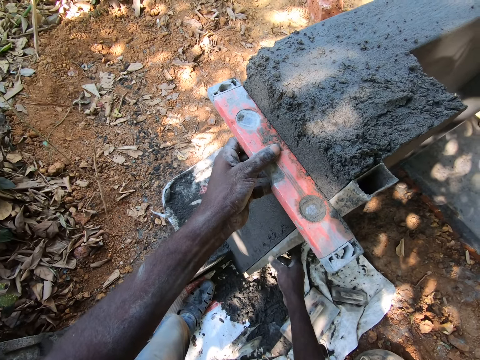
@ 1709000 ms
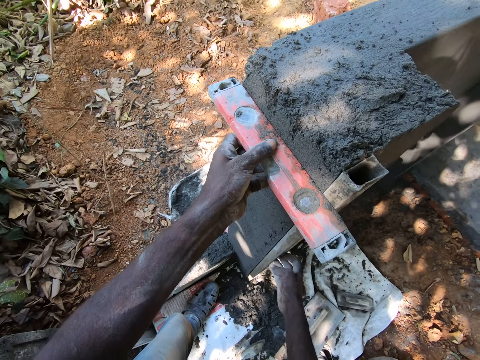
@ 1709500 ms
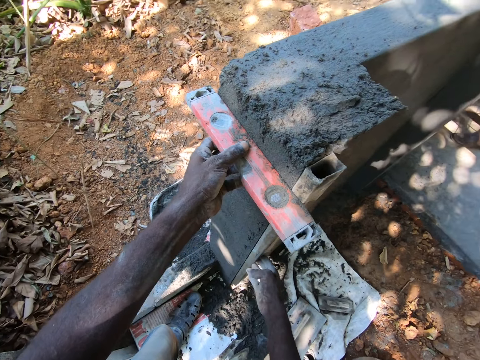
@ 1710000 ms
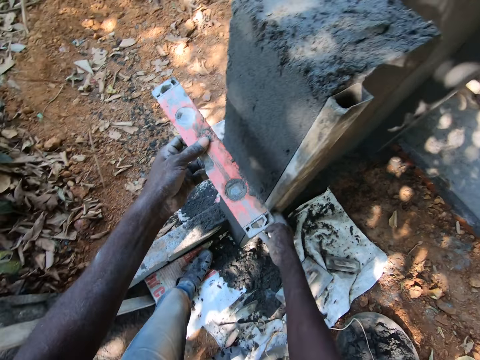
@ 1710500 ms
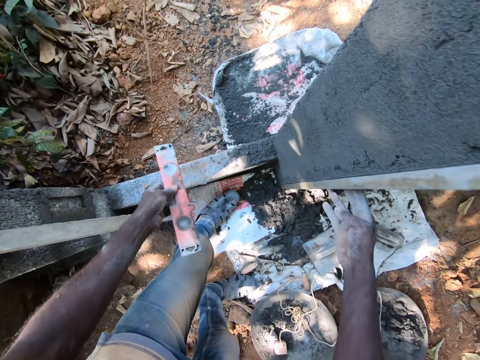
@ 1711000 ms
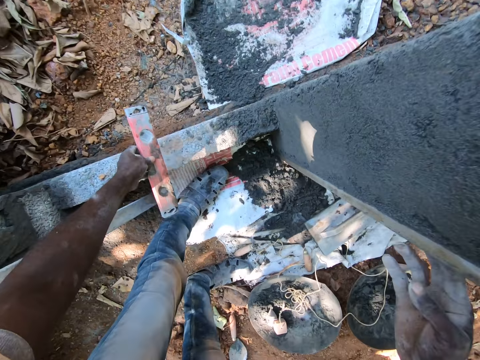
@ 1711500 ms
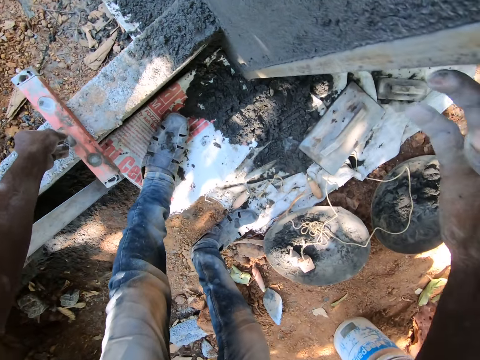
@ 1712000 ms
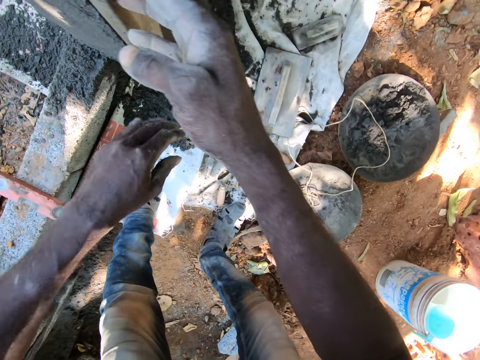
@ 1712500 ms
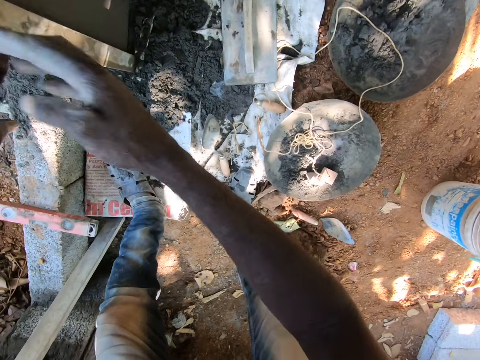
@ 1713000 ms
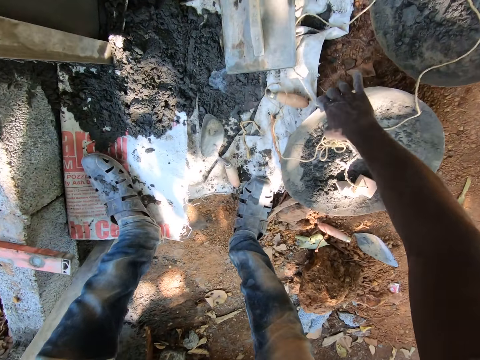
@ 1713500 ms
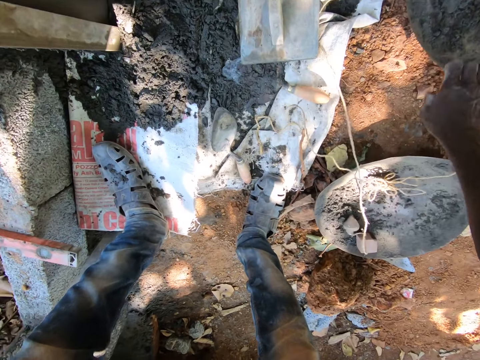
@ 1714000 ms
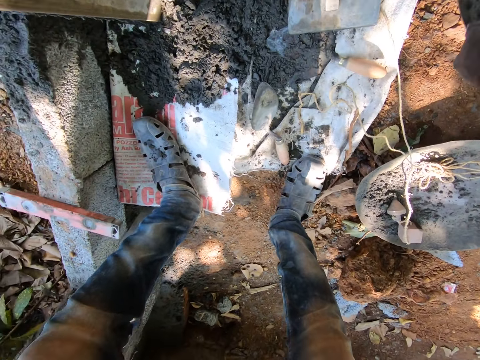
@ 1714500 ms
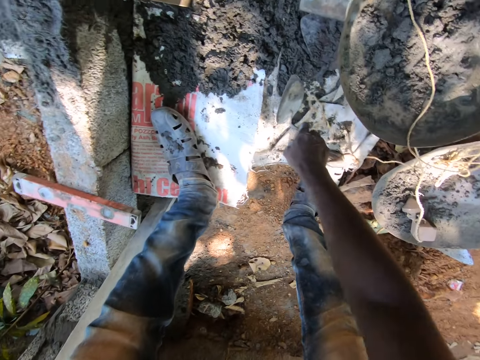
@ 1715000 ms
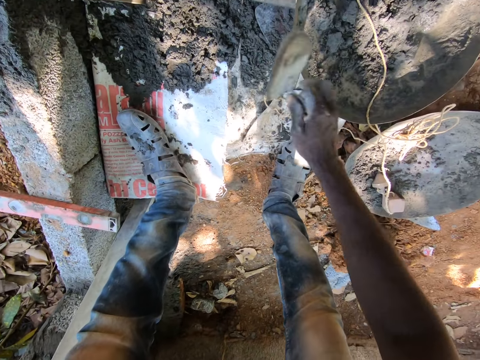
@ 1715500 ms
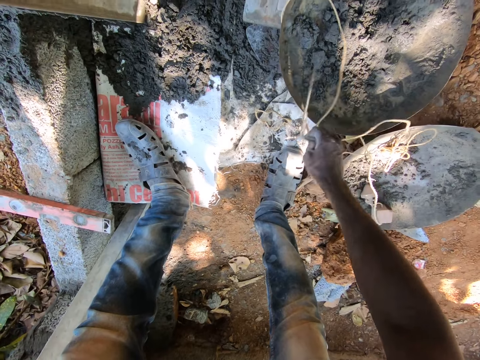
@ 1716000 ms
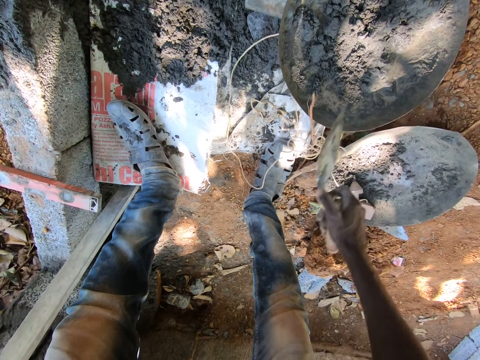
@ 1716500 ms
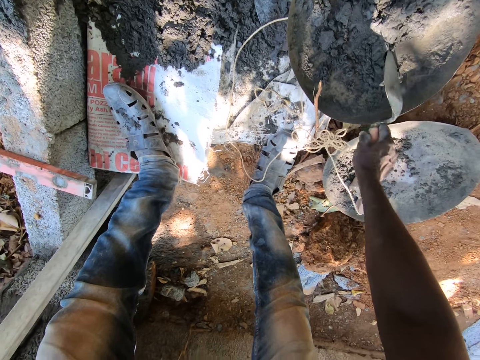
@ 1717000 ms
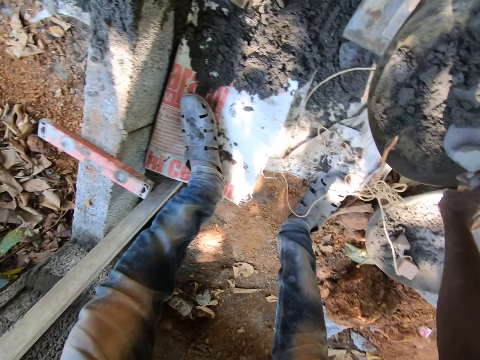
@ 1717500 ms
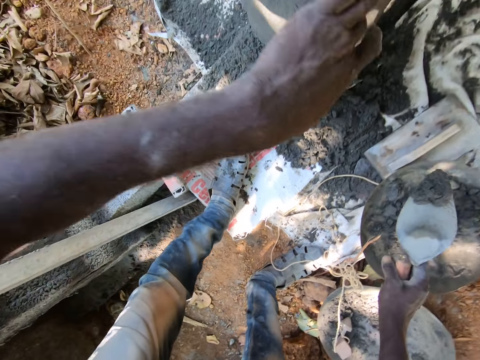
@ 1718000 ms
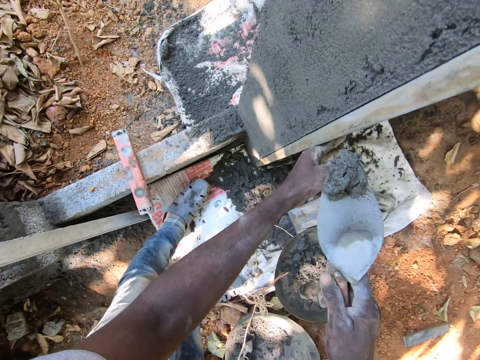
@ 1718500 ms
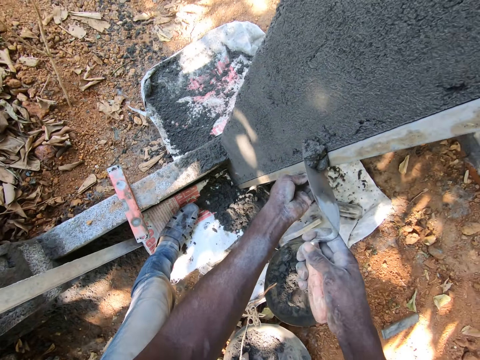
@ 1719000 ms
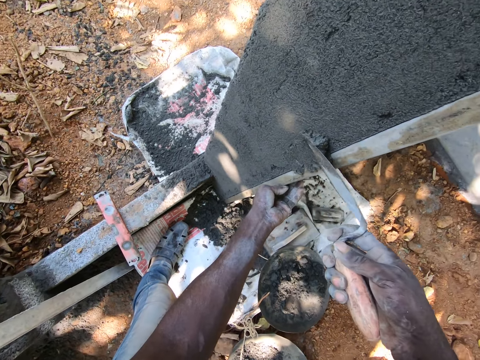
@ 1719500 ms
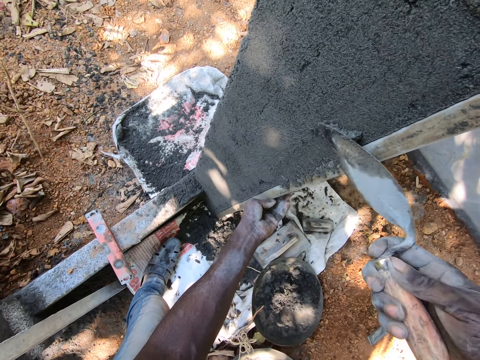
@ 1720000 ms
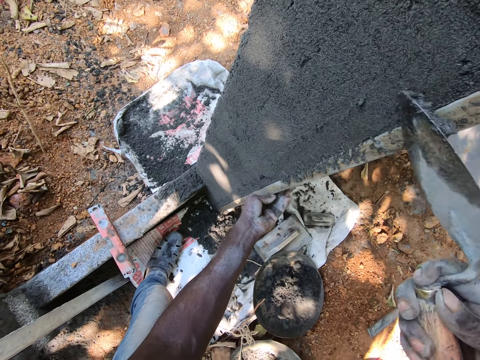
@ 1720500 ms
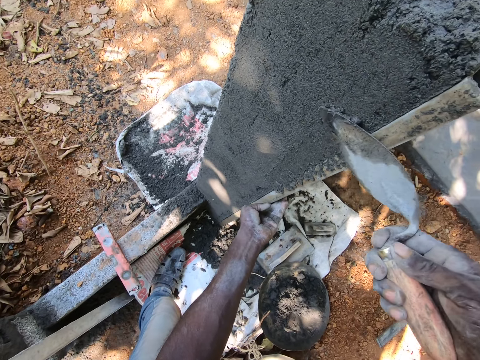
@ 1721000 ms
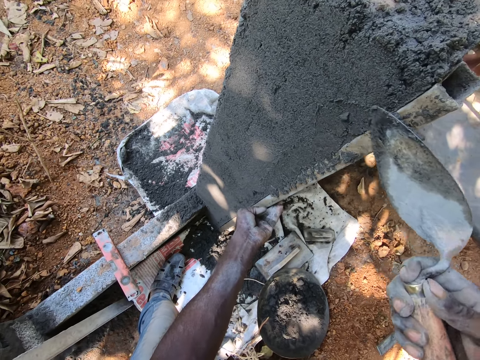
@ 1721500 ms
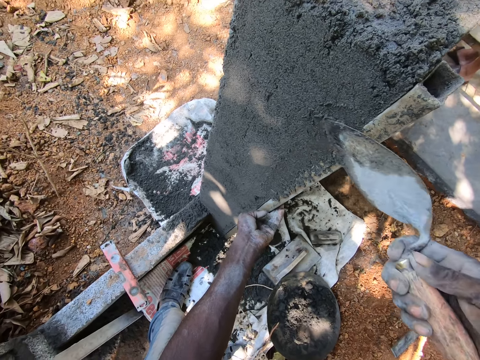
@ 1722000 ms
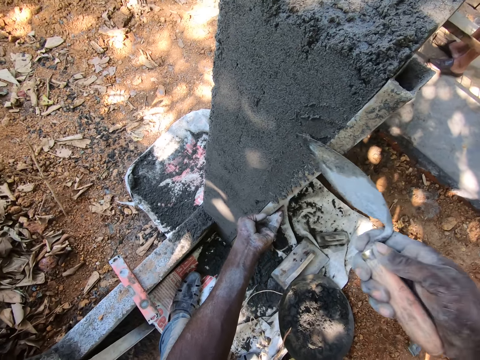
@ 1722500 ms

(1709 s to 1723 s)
The camera wearer places the plumb on a fence with his left hand. He holds the corner profile with his left hand. He adjusts a head pan on the ground with his right hand. He adjusts the head pan again. He picks up the trowel from the cement sack with his right hand. He removes a rope from the head pans with his right hand. He drops the rope on the cement sack with his right hand. He scoops sand from the head pan with the trowel in his right hand. He plasters the wall with the sand on the trowel in his right hand.

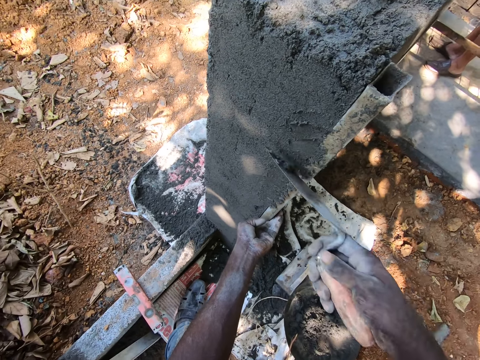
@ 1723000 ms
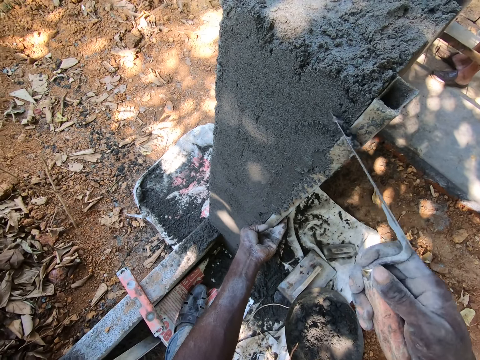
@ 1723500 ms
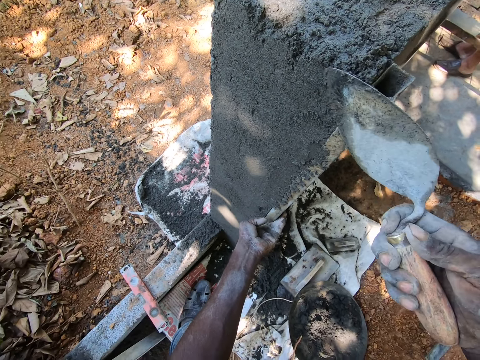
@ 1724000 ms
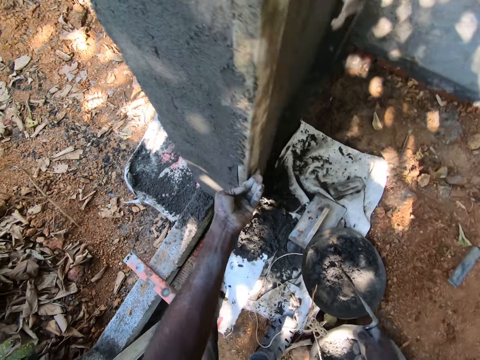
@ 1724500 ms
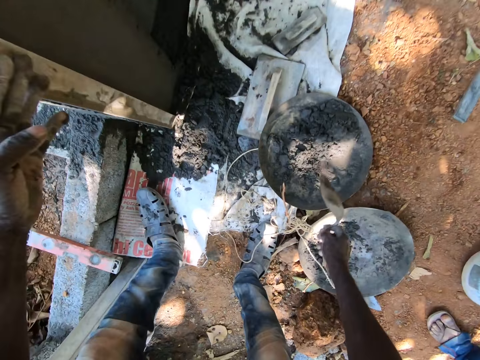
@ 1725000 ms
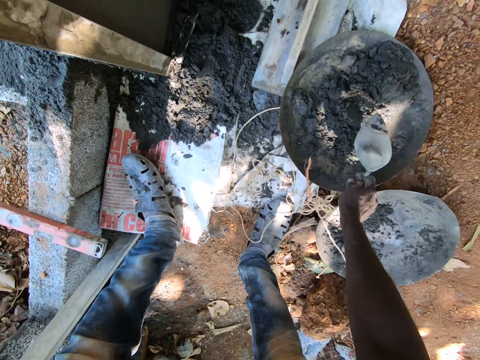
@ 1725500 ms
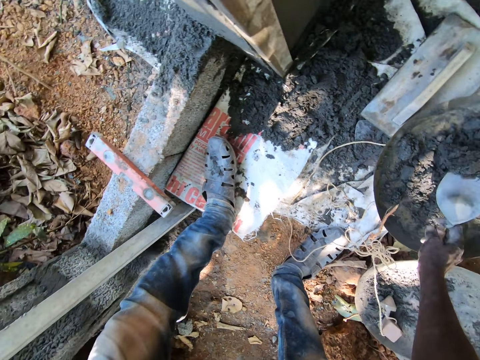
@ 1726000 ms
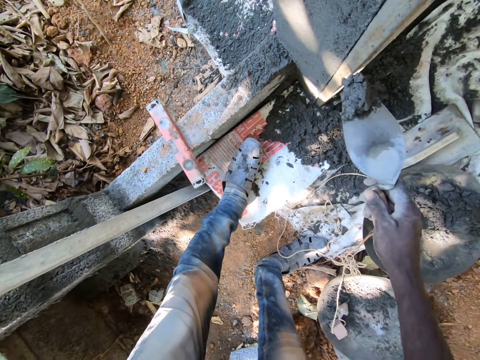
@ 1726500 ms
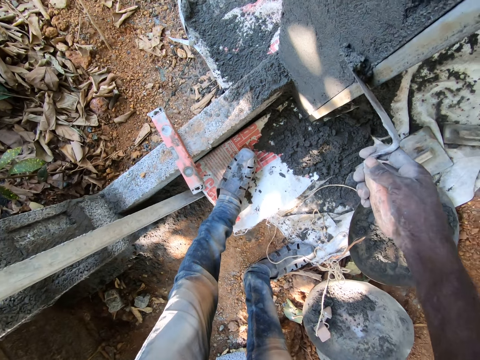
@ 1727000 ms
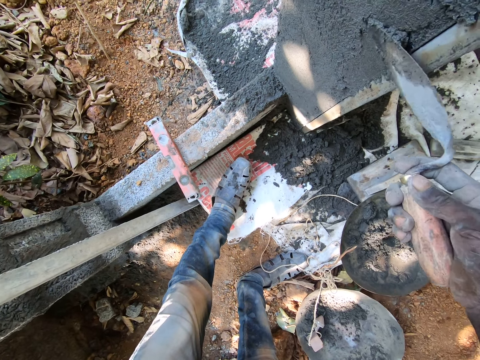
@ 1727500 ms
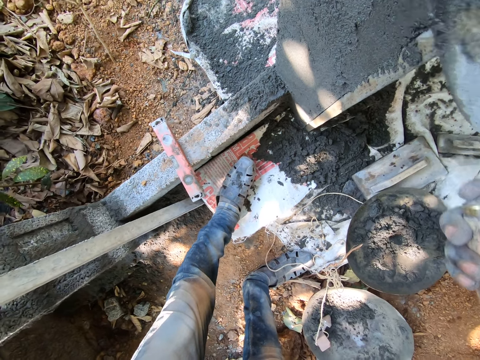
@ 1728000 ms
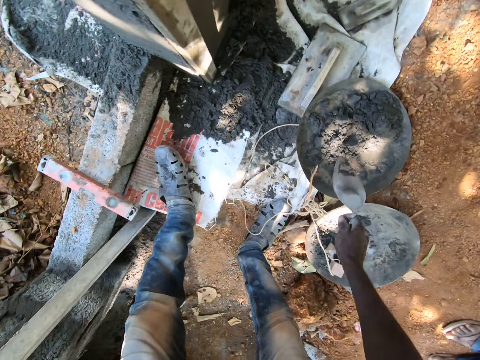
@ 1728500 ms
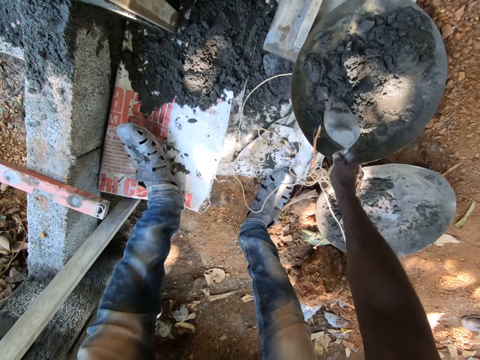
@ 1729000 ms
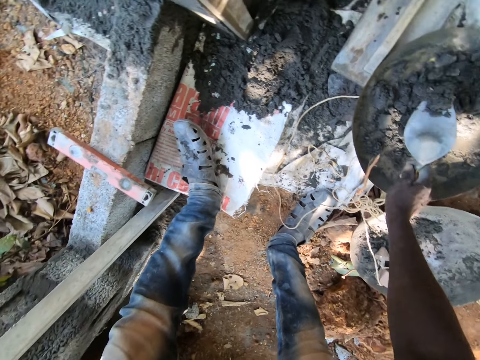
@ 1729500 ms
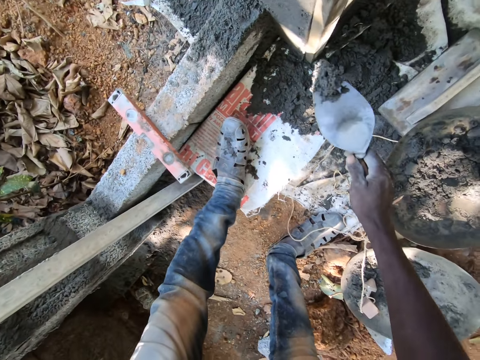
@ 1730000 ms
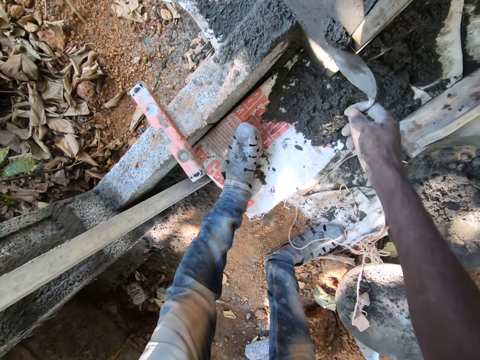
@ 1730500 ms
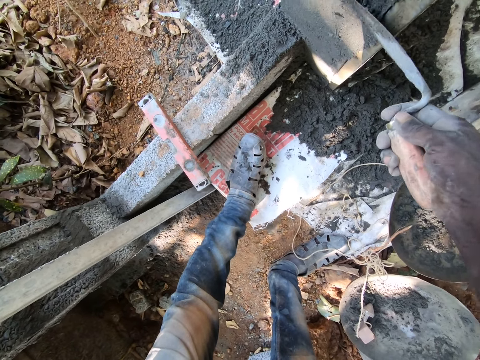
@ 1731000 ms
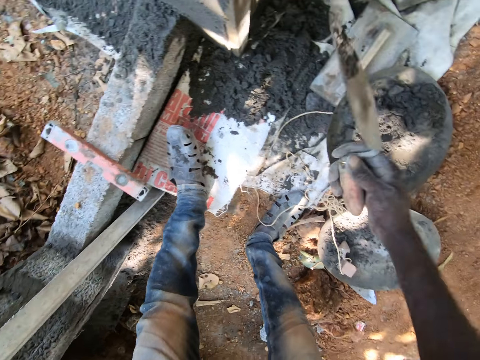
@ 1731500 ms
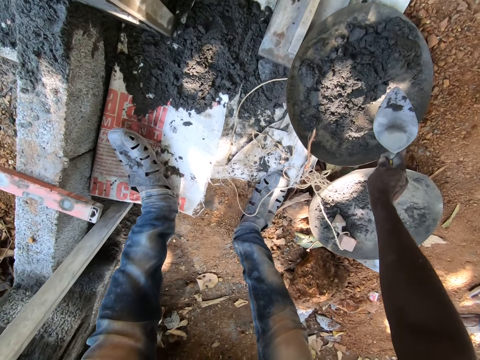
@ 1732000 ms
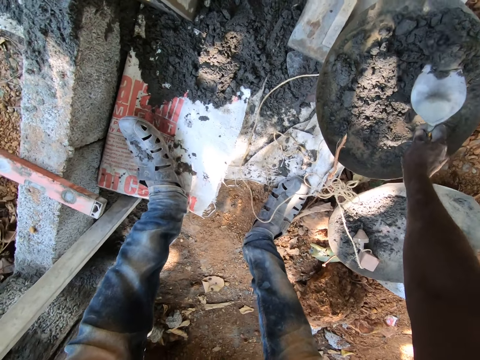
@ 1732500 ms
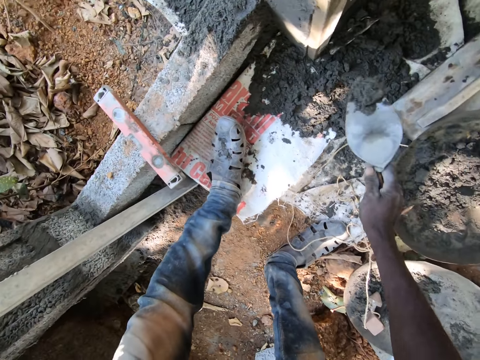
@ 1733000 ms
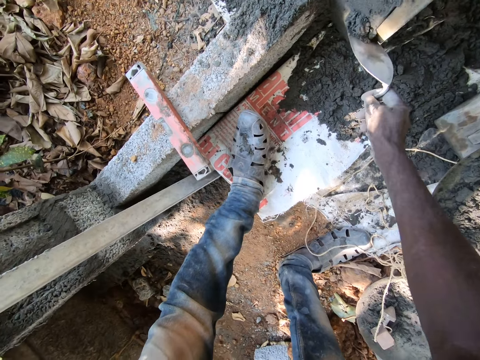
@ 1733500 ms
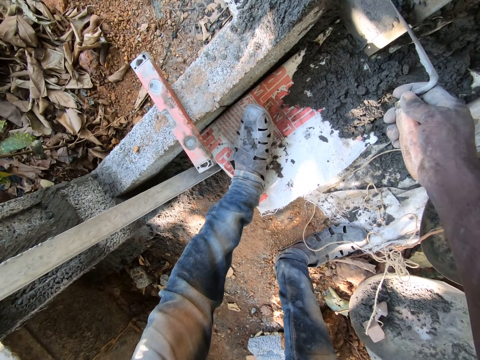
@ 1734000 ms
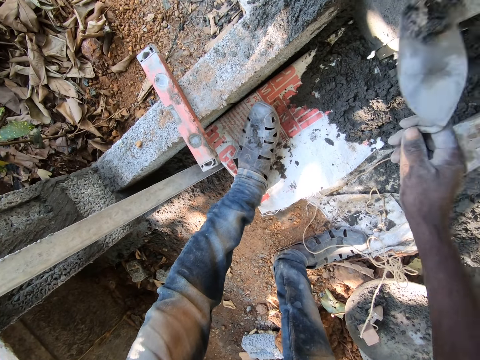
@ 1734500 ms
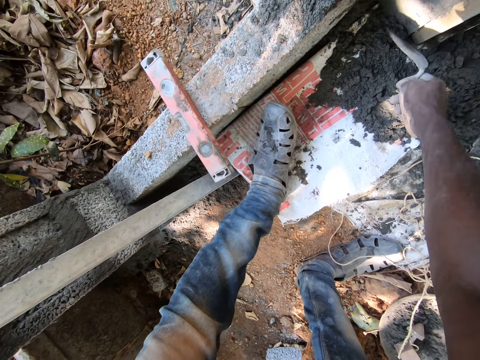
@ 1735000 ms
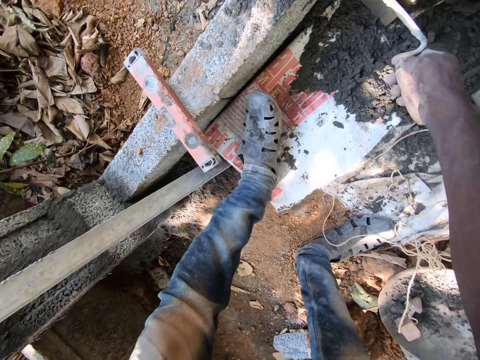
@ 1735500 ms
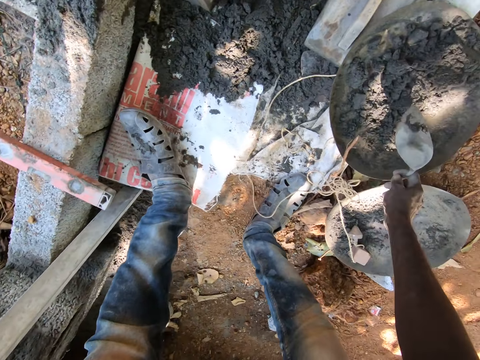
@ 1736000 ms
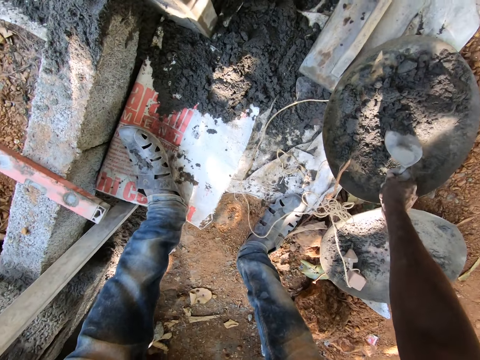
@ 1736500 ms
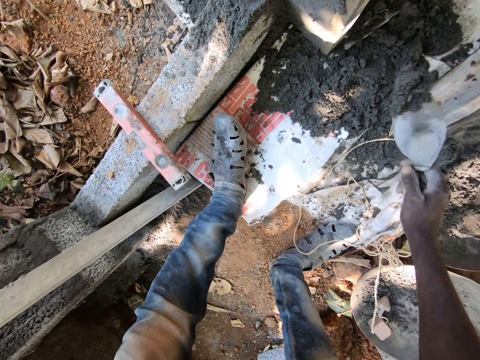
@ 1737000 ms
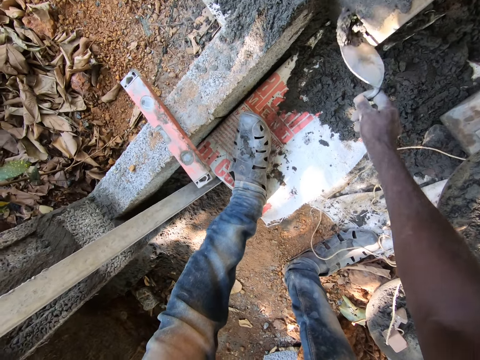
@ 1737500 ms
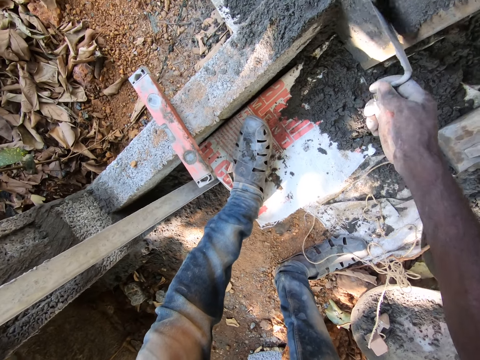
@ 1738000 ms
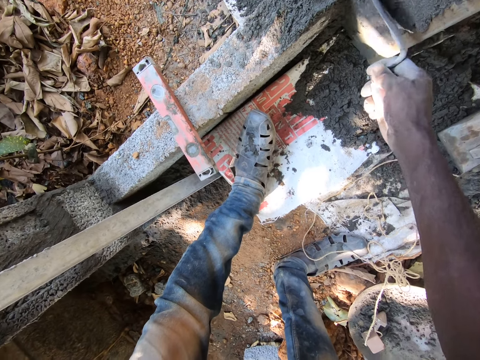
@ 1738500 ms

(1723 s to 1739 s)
The camera wearer scoops sand from the head pan with the trowel in his right hand. He converses with a man. He plasters the wall with the sand on the trowel in his right hand. He scoops sand from the head pan with the trowel in his right hand. He plasters the wall with the sand on the trowel in his right hand. He scoops sand from the head pan with the trowel in his right hand. He plasters the wall with the sand on the trowel in his right hand. He scoops sand from the head pan with the trowel in his right hand. He plasters the wall with the sand on the trowel in his right hand.
